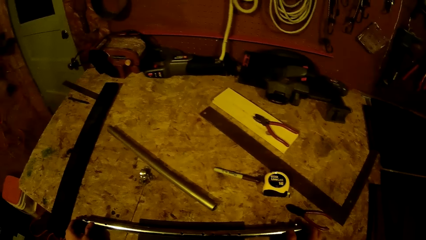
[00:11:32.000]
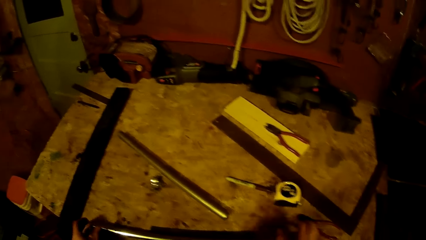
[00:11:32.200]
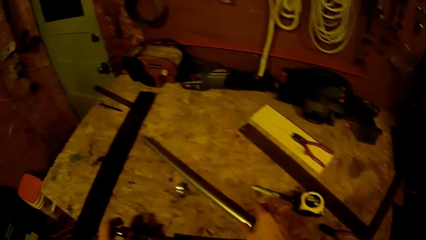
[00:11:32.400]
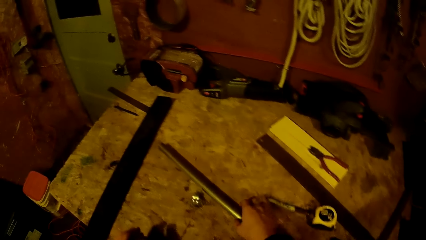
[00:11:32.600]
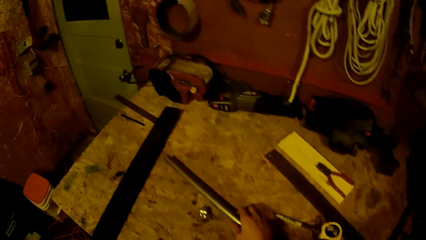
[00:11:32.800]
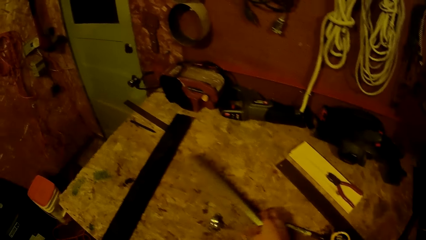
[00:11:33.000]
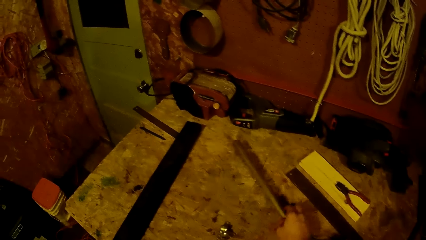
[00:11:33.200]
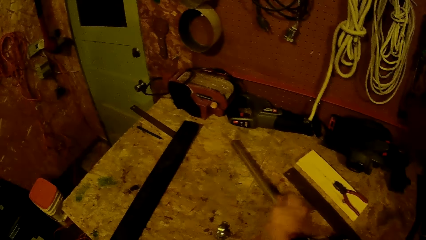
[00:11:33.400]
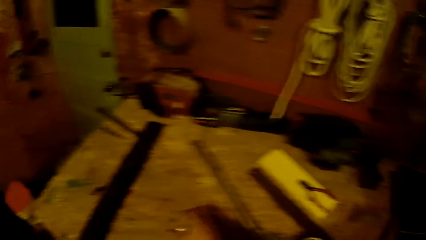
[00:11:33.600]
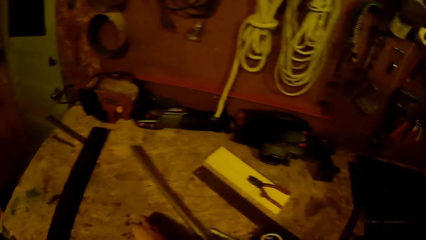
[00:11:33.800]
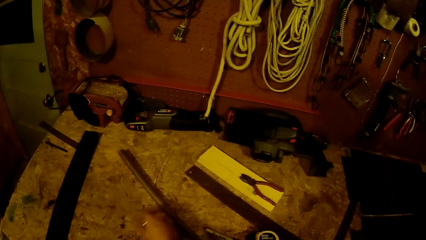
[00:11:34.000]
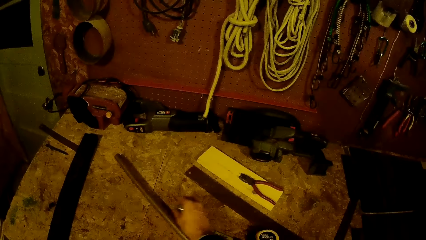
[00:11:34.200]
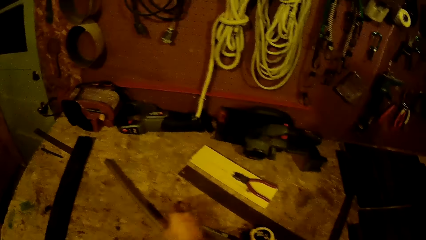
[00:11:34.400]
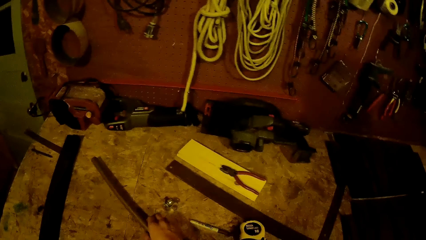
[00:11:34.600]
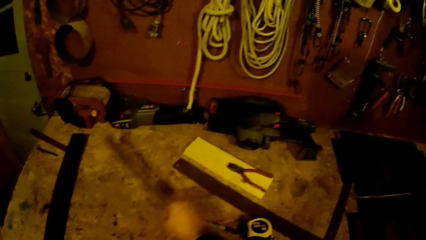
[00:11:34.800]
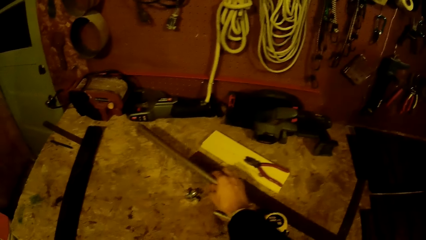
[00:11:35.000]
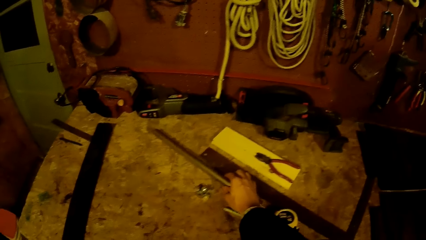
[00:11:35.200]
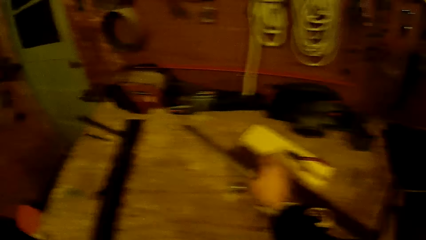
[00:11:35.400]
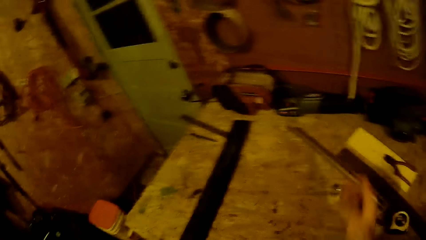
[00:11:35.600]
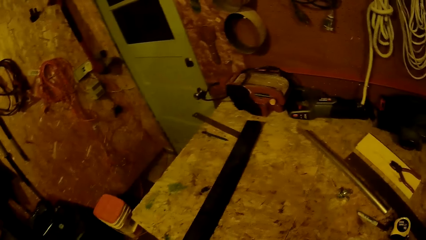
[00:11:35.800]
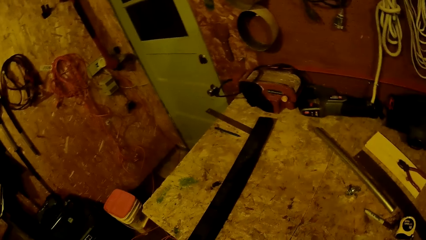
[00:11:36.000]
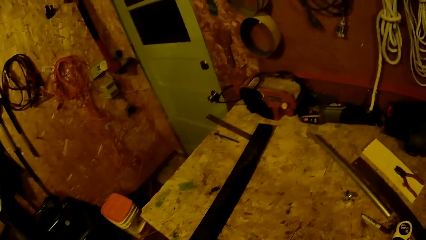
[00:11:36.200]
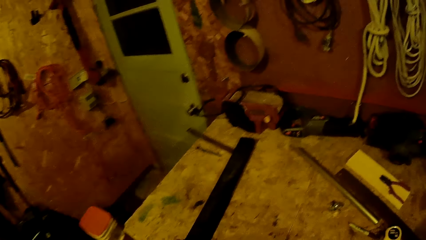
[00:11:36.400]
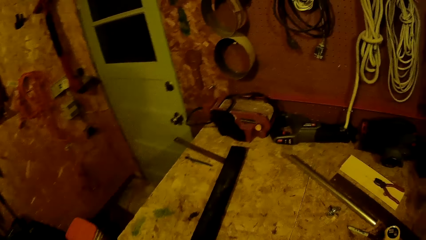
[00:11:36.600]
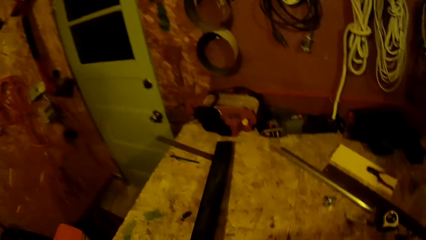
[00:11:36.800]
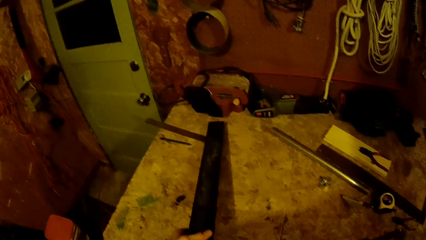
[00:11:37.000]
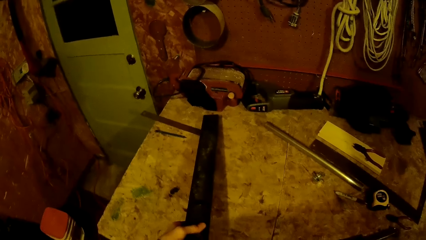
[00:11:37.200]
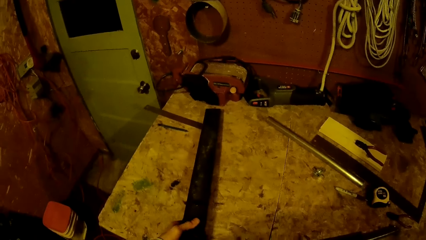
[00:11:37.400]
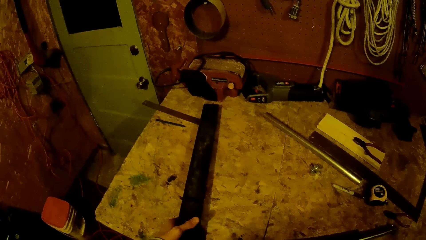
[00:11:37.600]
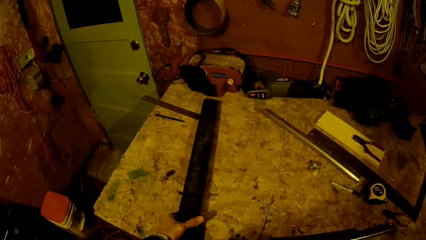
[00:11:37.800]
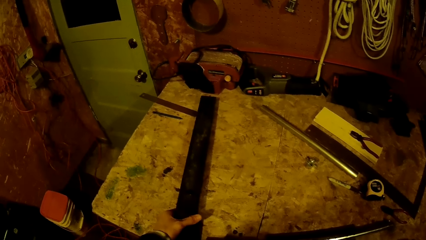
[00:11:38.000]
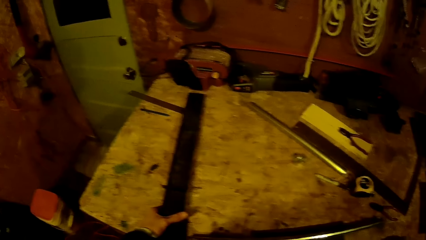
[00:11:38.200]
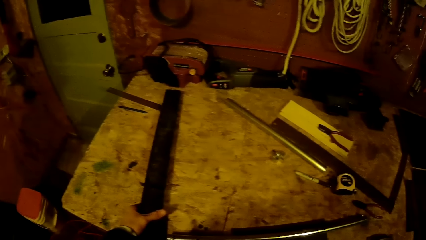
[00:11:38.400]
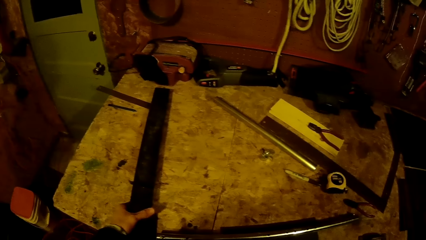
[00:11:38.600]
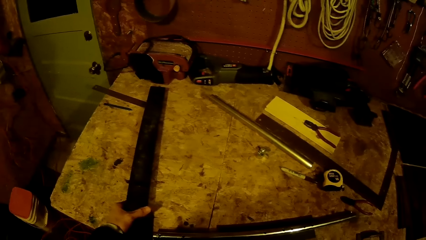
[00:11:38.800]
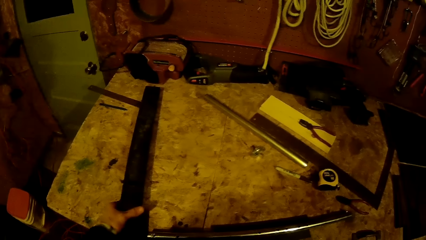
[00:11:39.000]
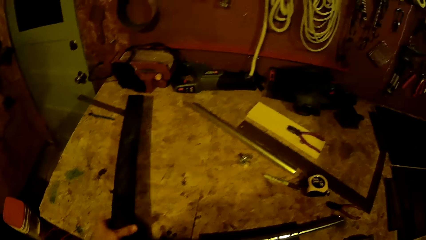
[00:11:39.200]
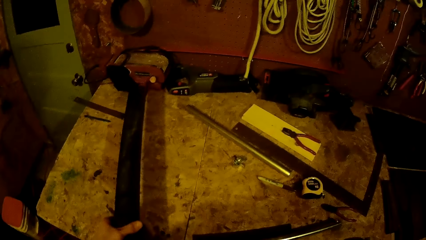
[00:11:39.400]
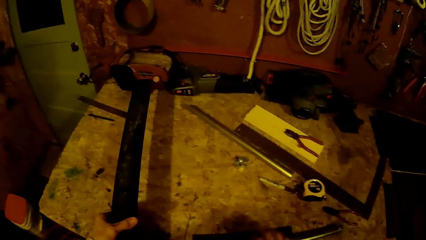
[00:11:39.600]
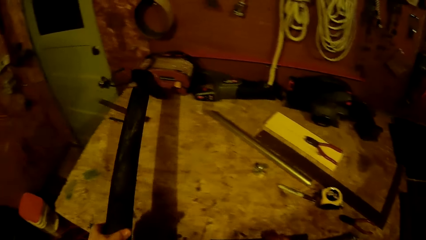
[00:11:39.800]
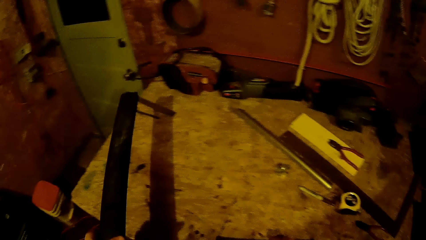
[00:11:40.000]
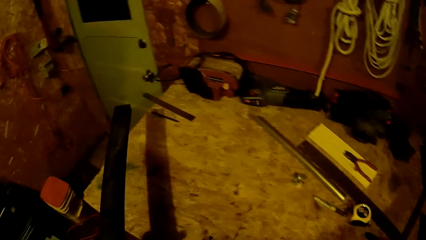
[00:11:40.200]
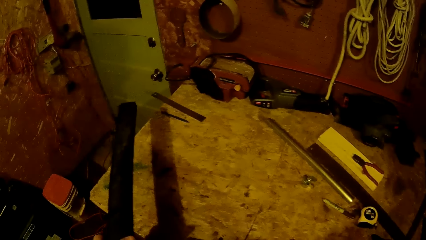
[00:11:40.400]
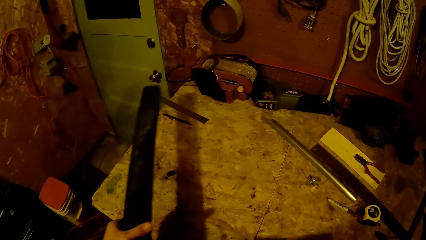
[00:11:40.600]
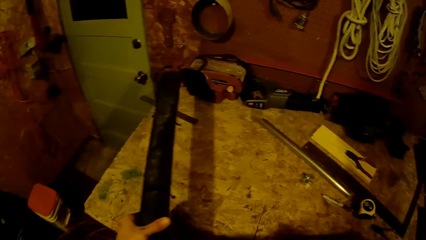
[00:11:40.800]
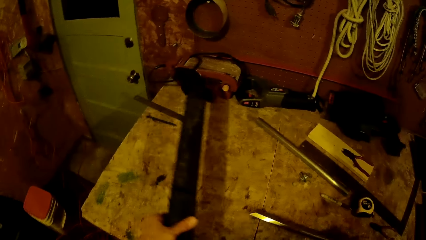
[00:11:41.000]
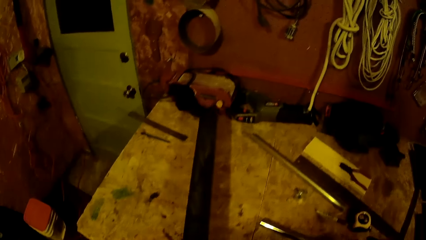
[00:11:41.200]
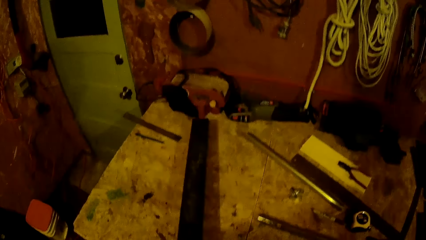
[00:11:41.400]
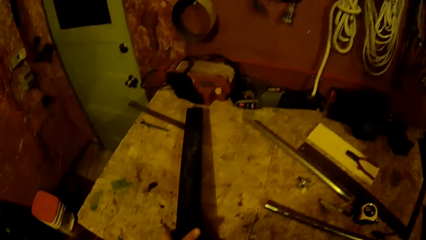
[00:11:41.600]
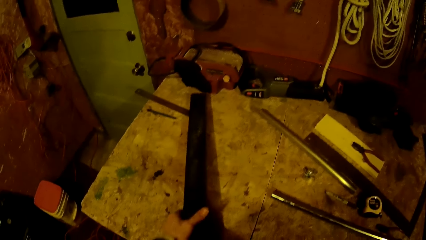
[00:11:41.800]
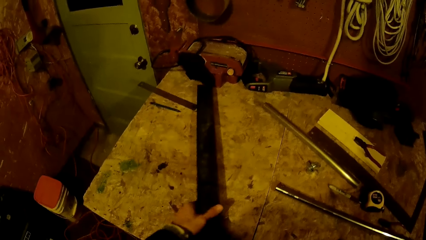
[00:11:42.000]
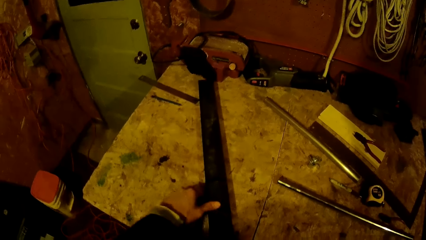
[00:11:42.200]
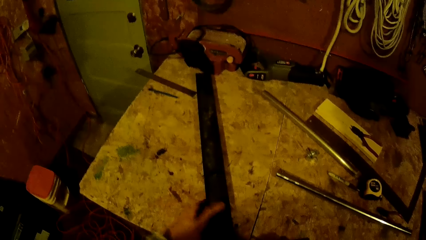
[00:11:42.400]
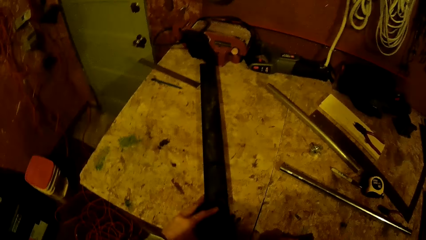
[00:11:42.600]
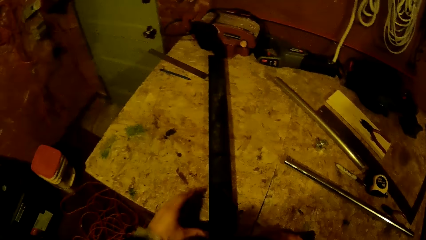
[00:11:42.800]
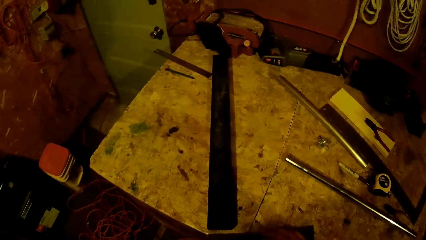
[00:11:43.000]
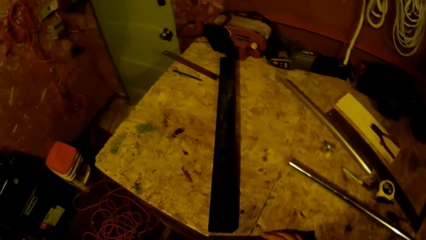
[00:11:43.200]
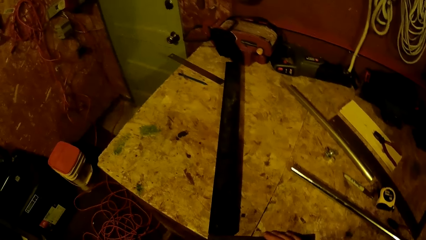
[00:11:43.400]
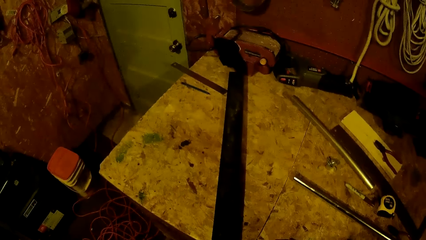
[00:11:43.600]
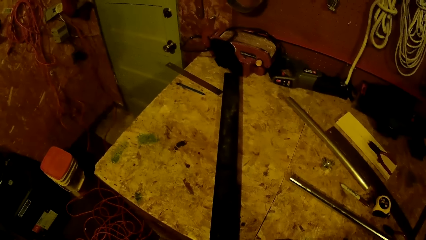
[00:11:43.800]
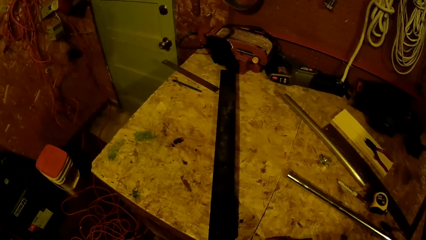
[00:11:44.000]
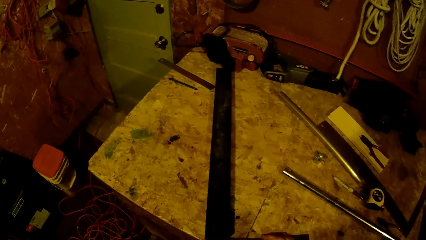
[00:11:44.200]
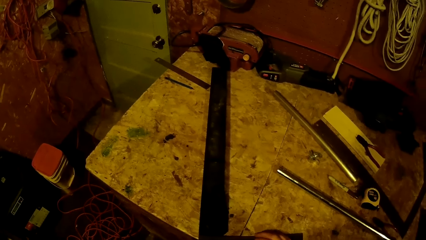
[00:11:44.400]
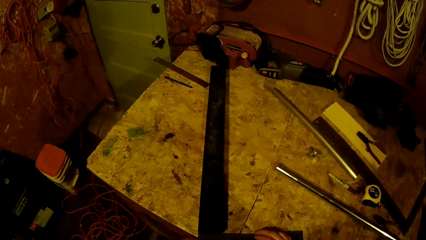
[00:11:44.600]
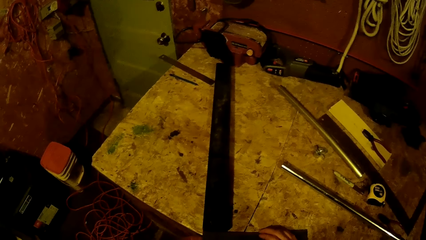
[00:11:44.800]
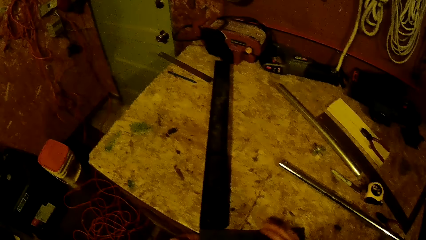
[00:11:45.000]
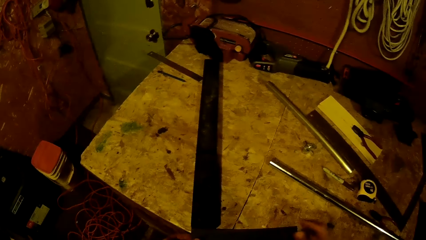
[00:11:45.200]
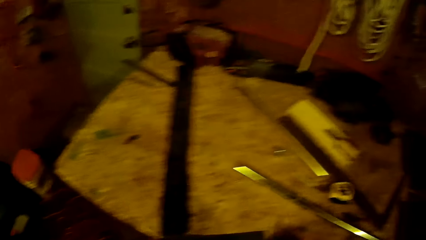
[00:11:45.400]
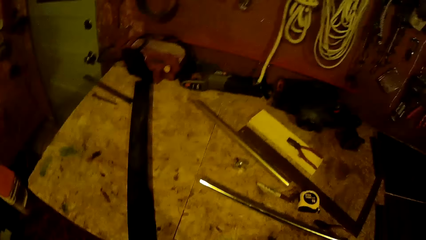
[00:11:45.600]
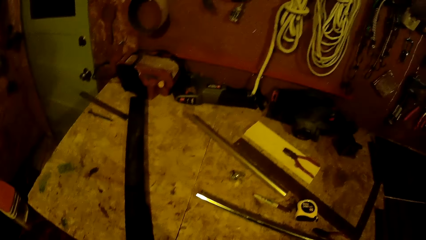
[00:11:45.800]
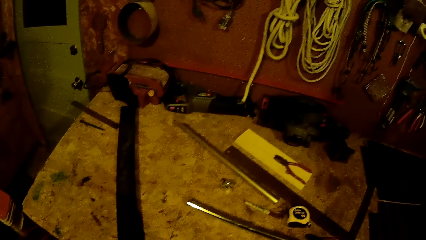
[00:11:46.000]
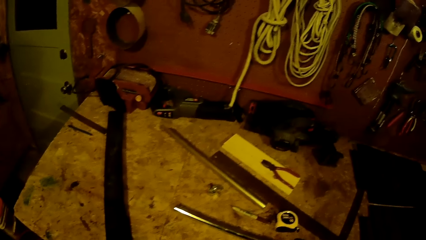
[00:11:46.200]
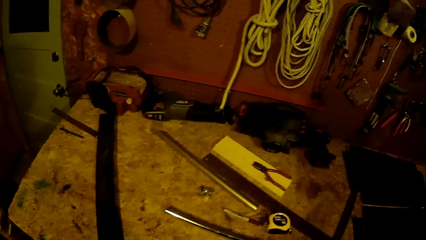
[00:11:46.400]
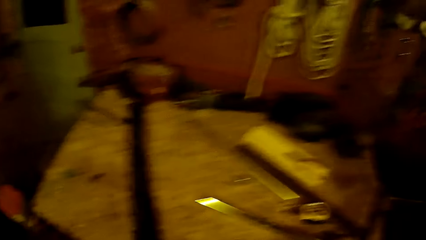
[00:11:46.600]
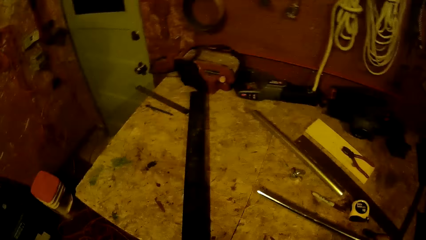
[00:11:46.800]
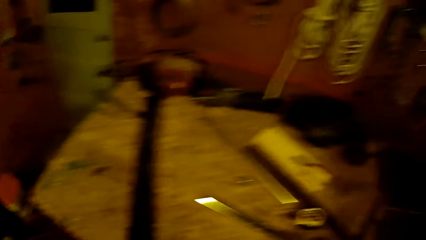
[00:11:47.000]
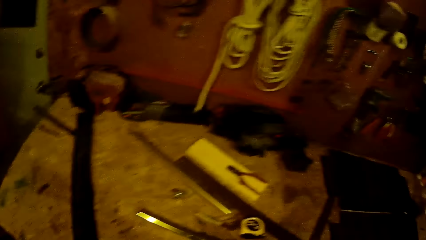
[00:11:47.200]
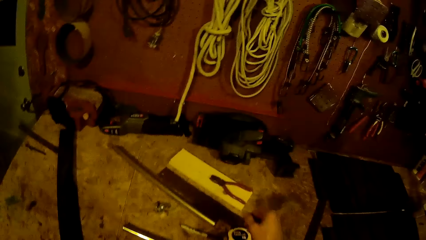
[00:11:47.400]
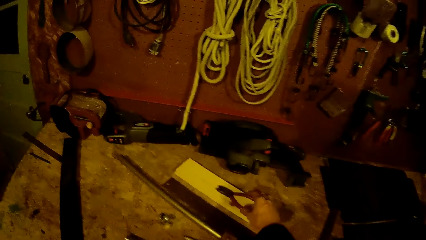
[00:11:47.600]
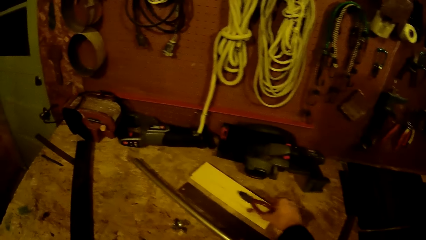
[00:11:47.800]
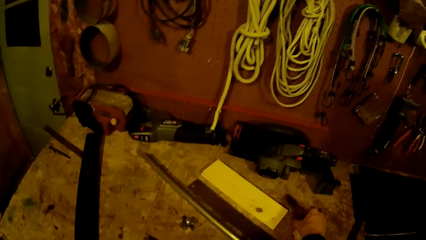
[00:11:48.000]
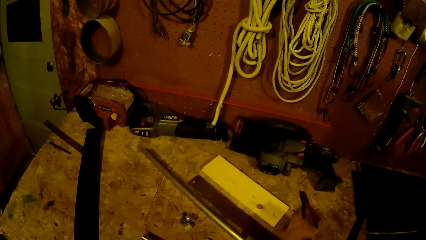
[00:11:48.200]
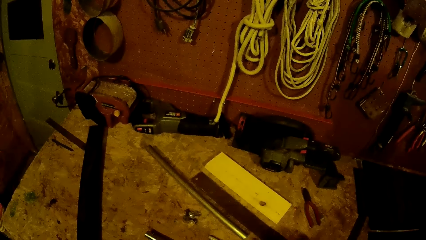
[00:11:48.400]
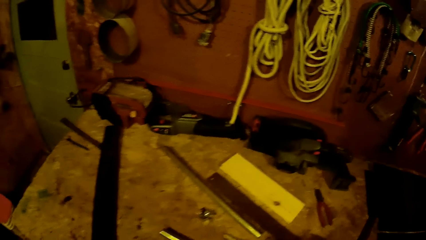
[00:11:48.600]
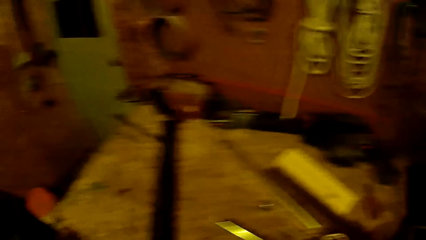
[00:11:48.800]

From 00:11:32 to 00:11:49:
The camera wearer changes the position of a metal and a nut on the table. He picks up a metal from the table with his left hand. He picks up another metal from the table with his right hand. He drops both metals on the table. He moves the pieces of metal on the table.
